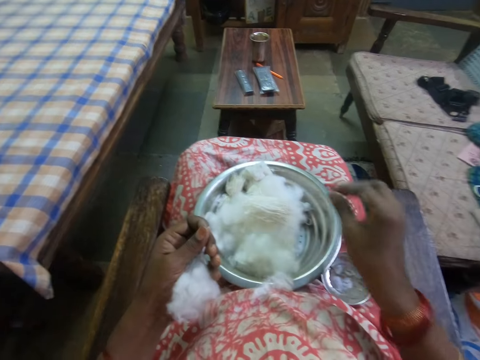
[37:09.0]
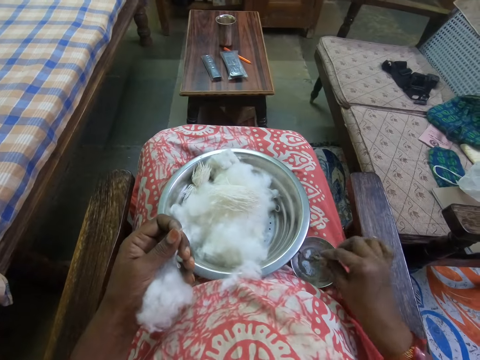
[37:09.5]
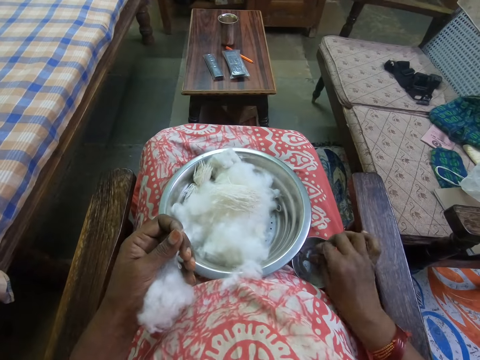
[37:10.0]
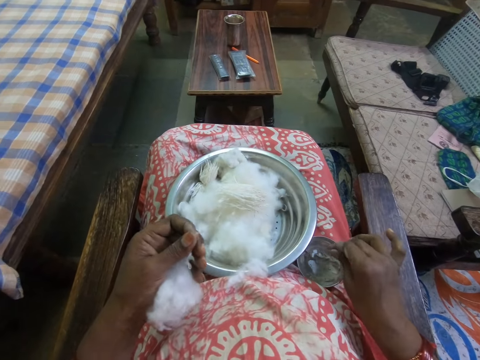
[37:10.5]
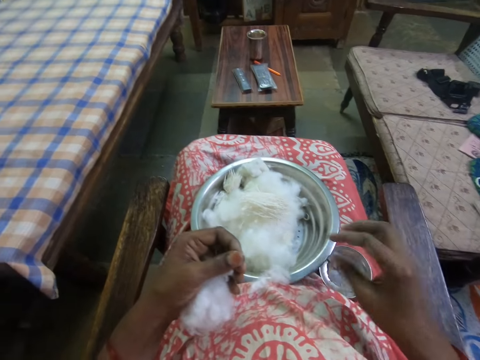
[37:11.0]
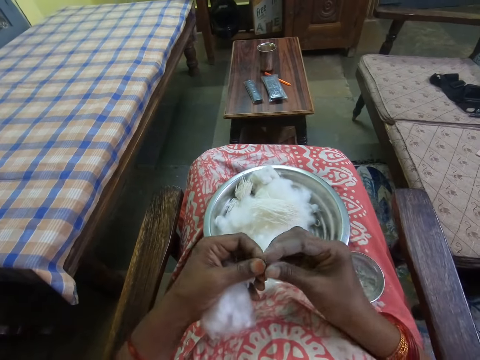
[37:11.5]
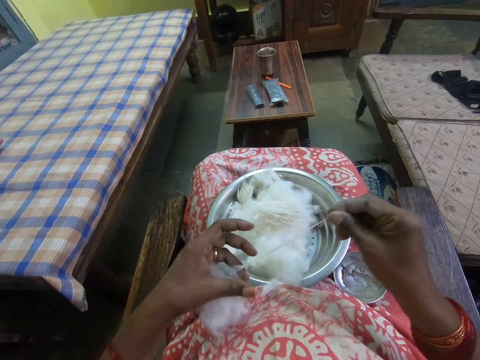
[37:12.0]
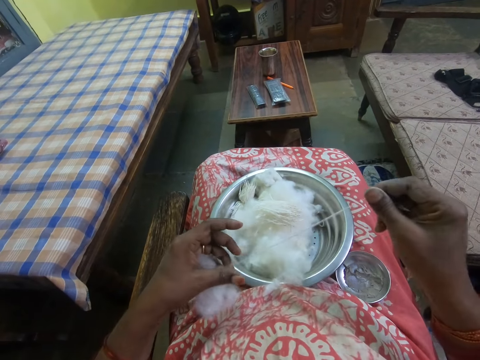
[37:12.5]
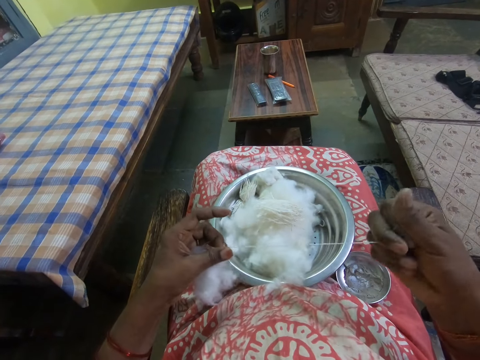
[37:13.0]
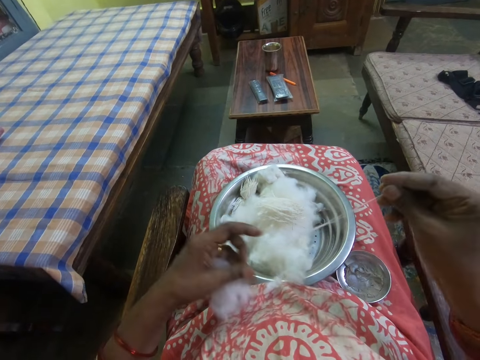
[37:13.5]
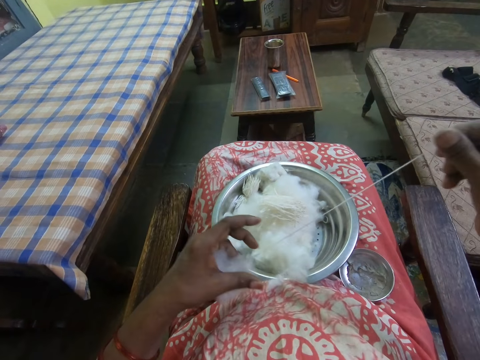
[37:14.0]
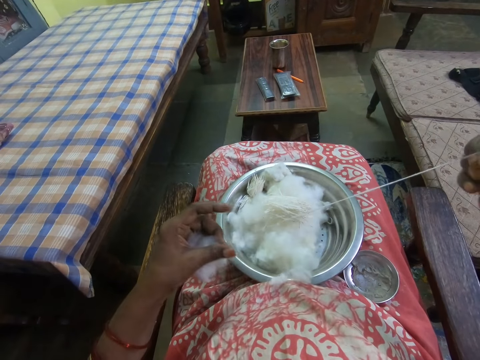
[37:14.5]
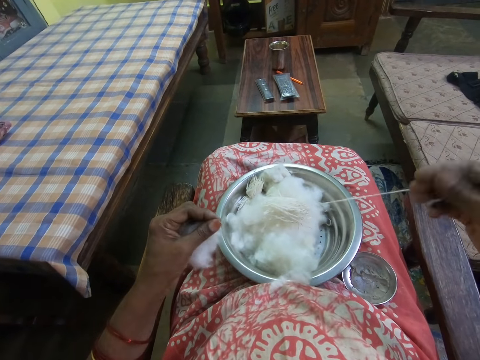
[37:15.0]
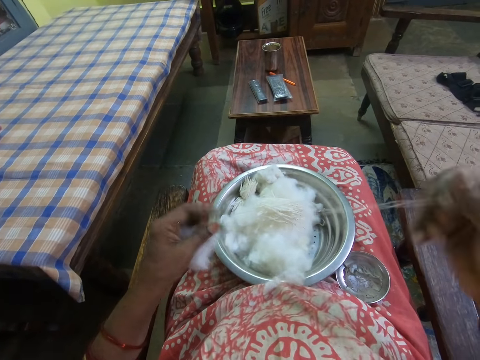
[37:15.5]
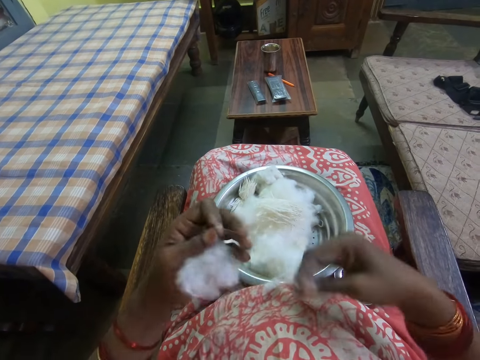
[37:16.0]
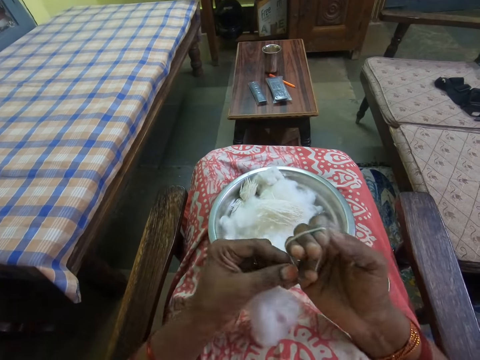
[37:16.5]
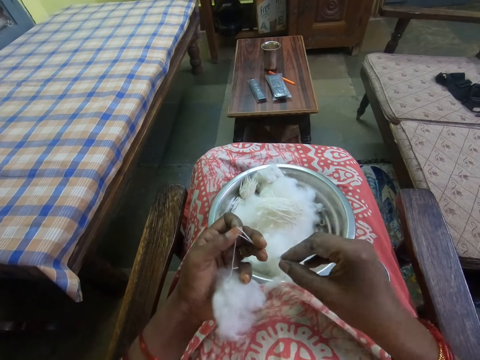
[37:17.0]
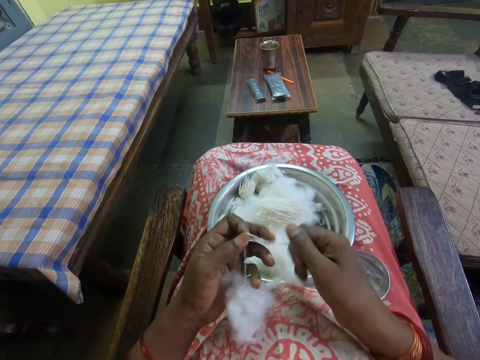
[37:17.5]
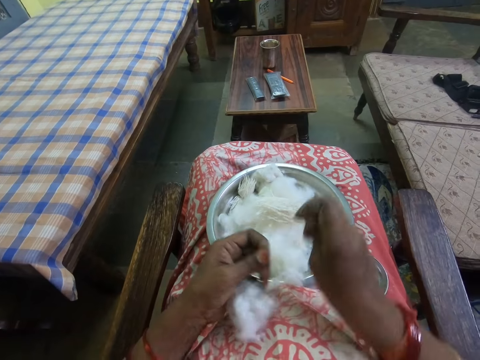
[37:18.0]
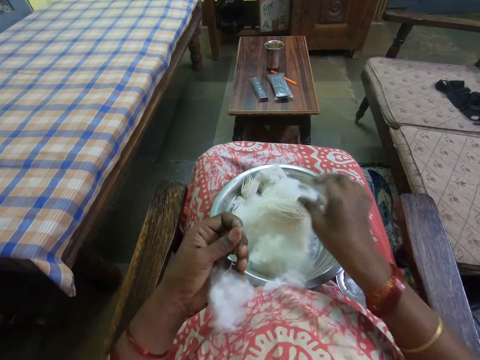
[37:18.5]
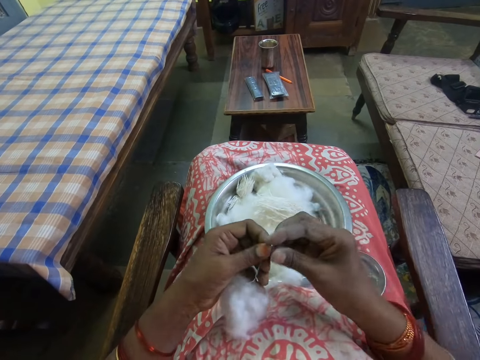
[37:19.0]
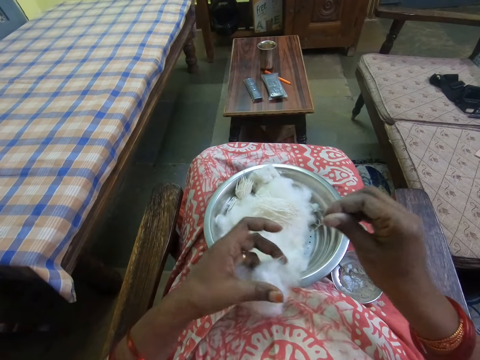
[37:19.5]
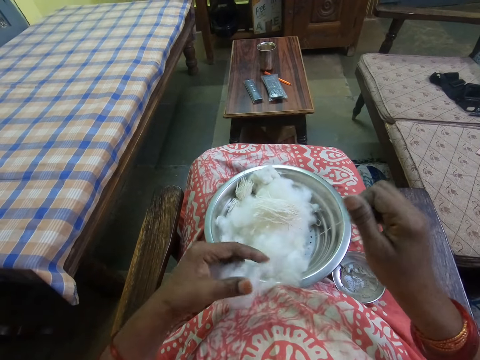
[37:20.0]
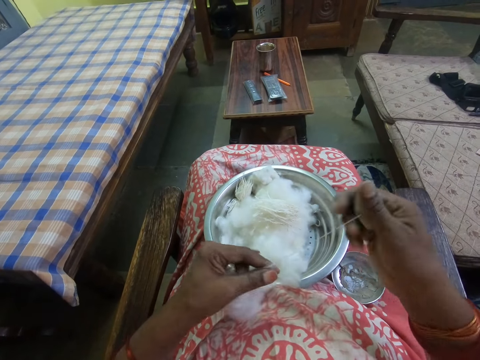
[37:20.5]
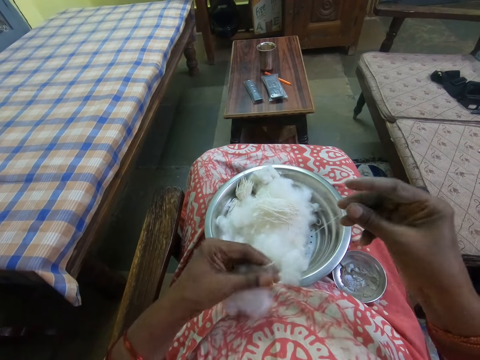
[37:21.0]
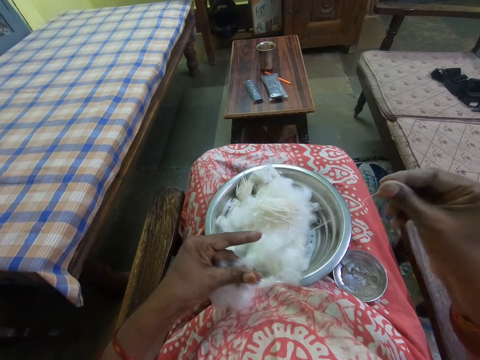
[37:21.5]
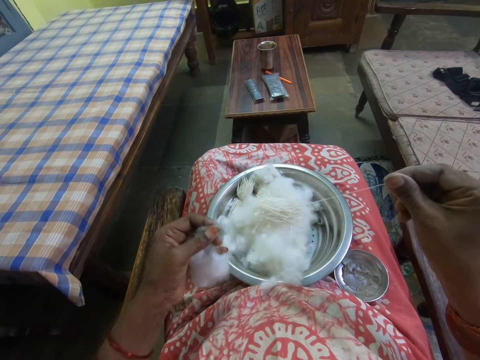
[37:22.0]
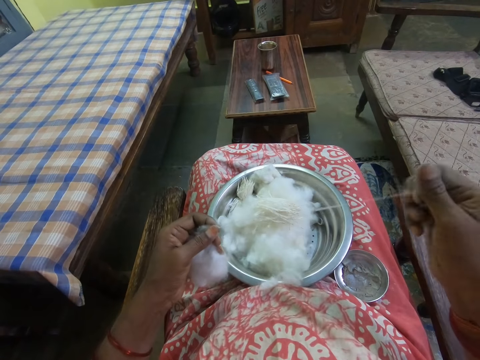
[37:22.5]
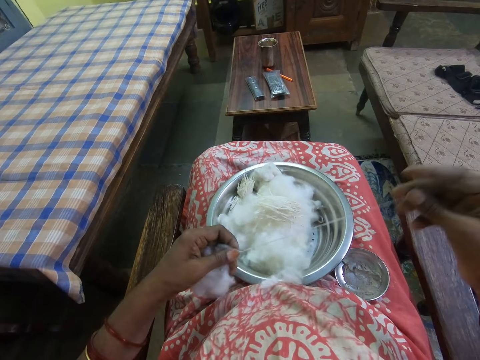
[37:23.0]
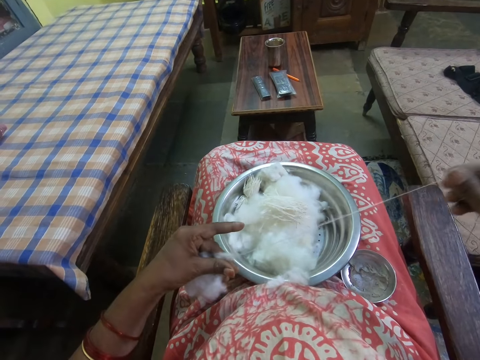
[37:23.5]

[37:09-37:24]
The camera wearer puts a yarn on the cotton wool. They dip the right hand in the ash. They scoop powder on the bowl. They pull a yarn from the cotton wool with the right hand. They roll the yarn from the cotton wool with the right hand. They cut the yarn with the right hand. They put the yarn on the cotton wool. They pull a yarn from the cotton wool with the right hand.

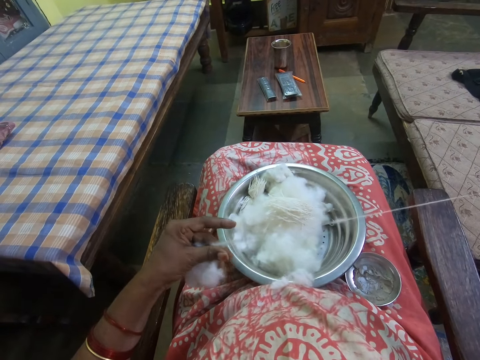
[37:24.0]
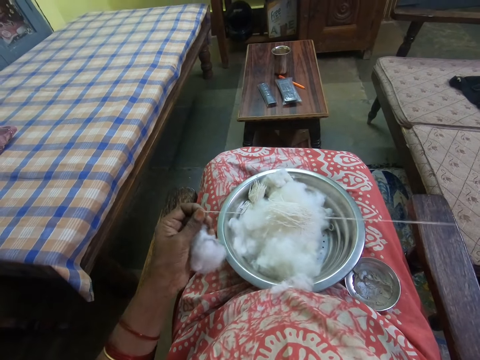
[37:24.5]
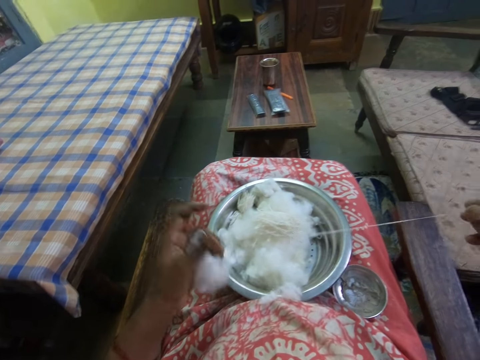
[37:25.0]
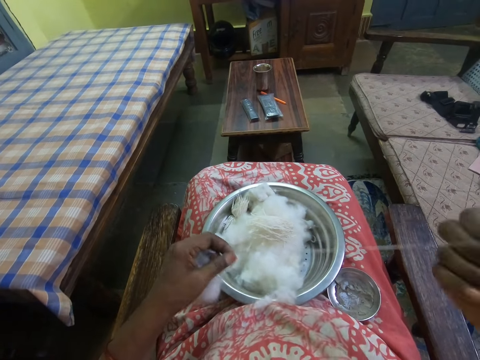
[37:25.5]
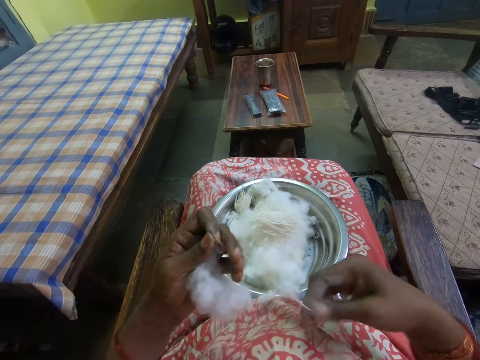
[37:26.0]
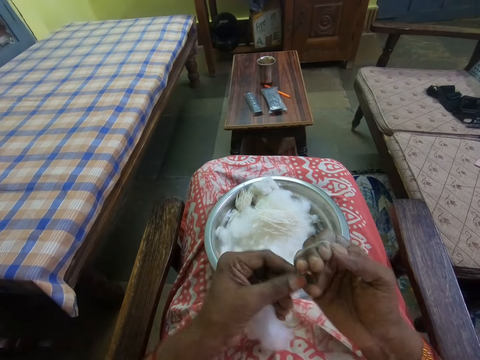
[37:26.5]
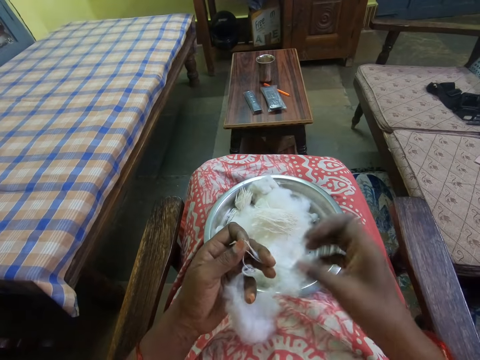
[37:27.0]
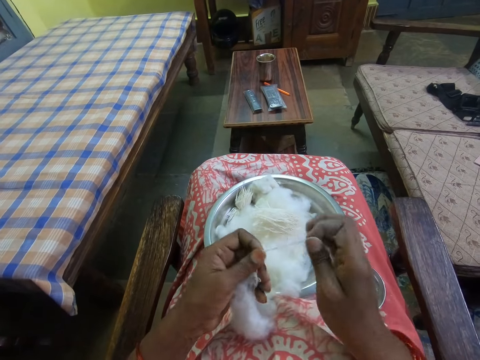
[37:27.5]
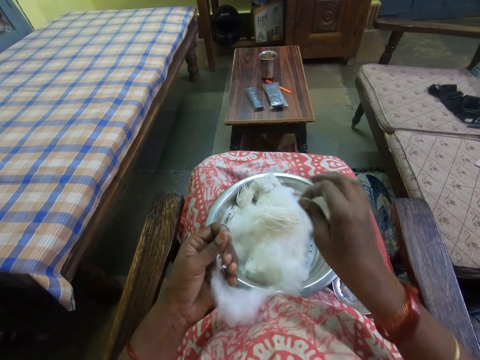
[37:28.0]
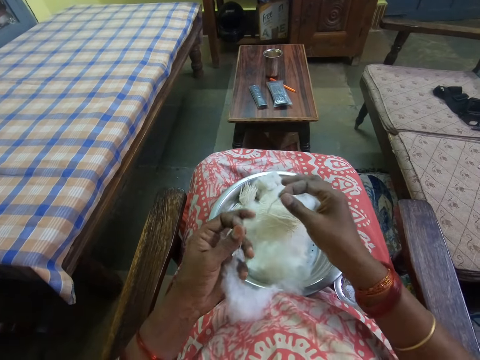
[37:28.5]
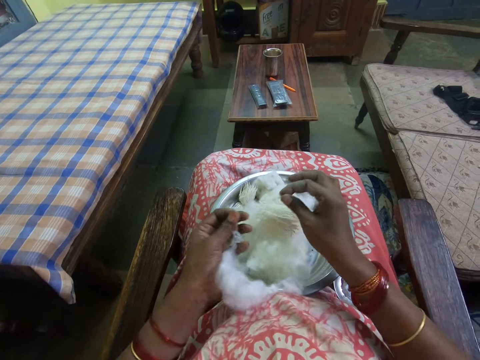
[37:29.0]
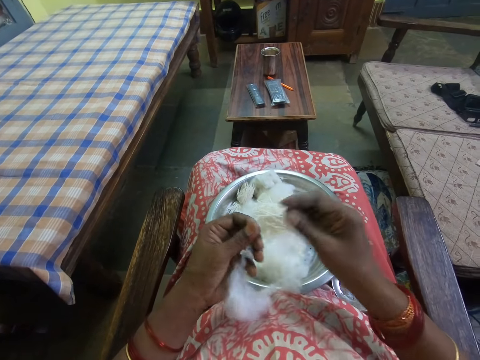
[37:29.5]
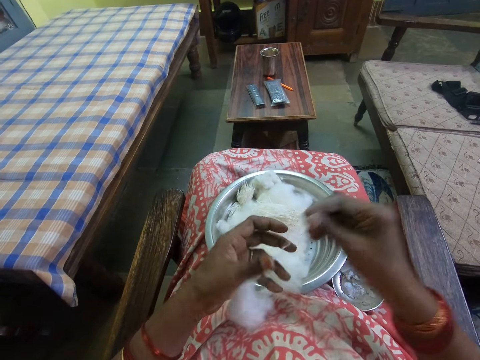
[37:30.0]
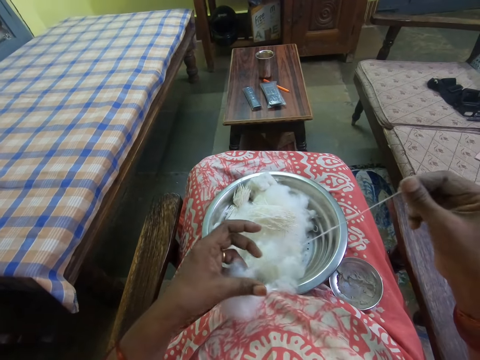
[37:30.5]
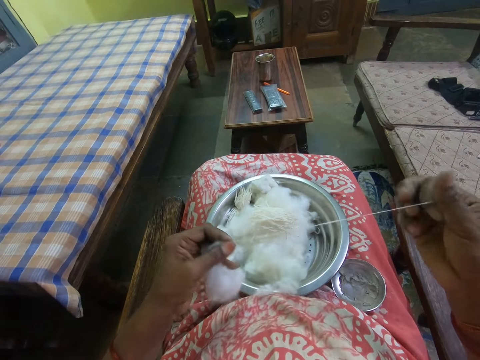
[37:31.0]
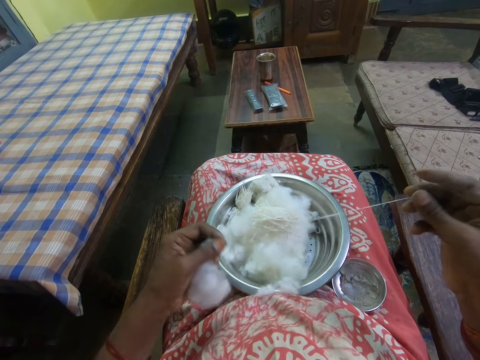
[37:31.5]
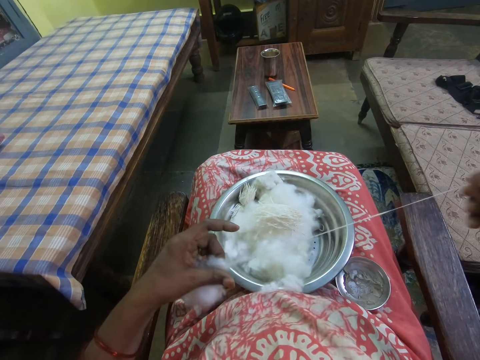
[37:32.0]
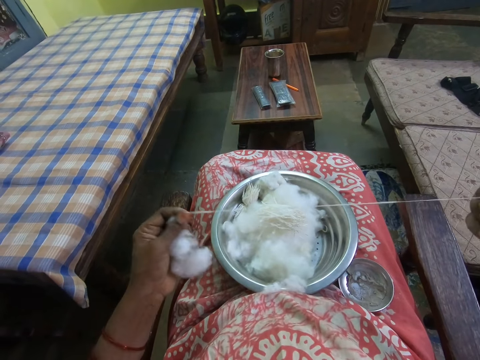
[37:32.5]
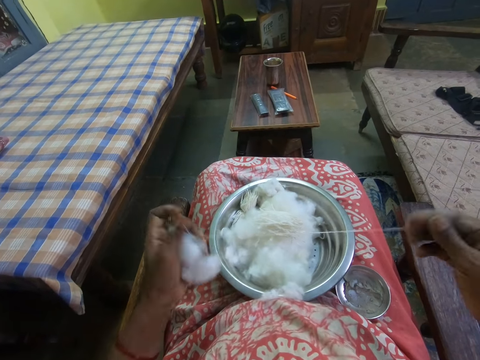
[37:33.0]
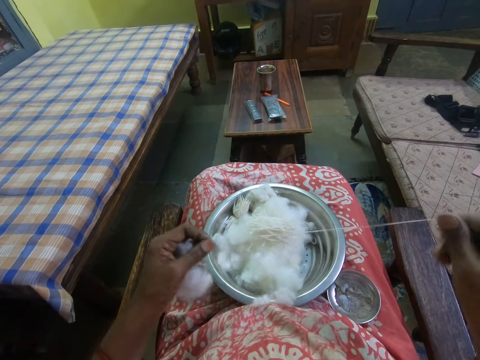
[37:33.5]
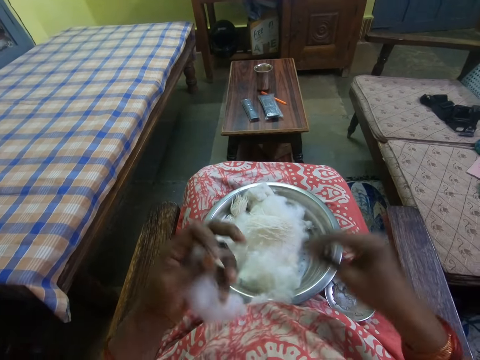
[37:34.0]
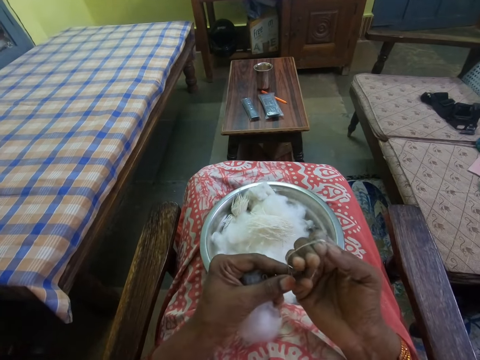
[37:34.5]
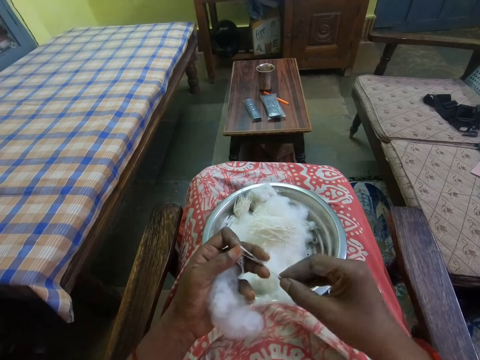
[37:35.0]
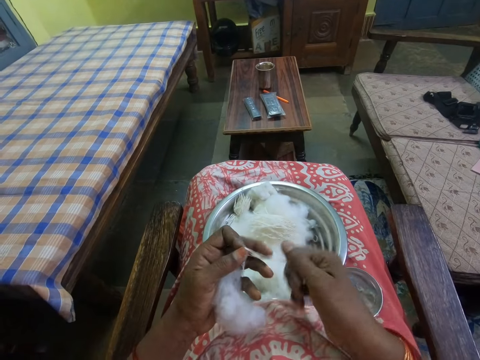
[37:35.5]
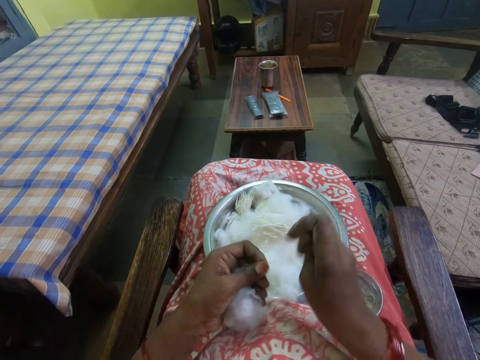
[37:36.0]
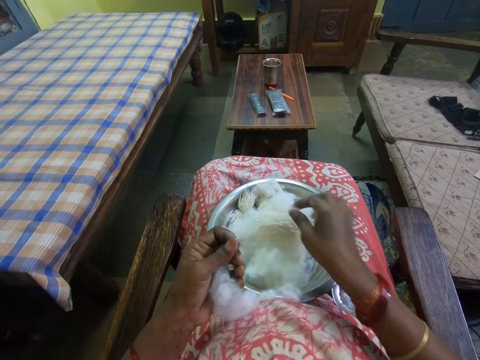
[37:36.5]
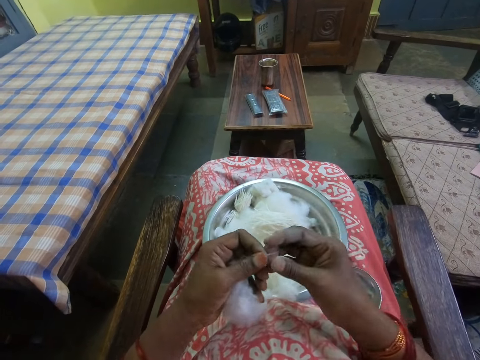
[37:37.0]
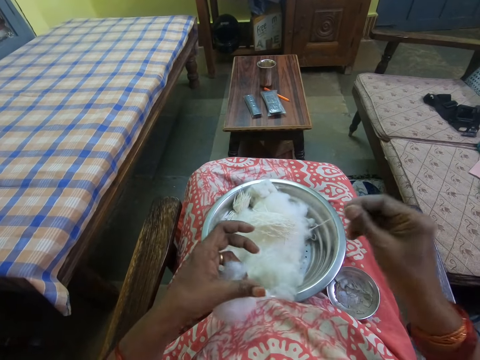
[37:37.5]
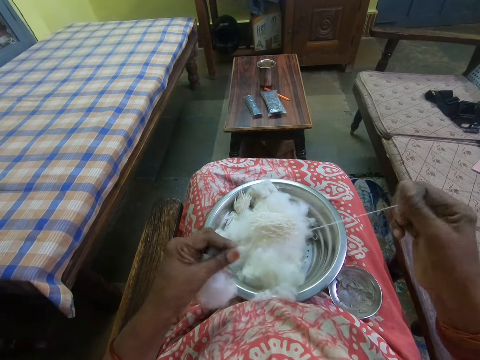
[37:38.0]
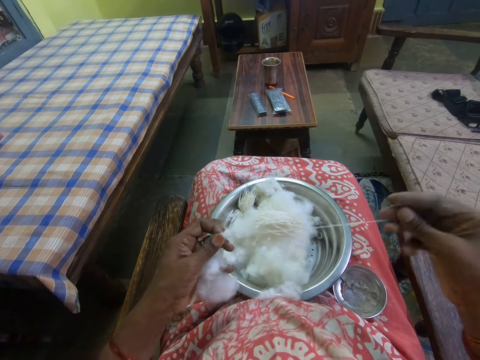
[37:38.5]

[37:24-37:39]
The camera wearer rolls a yarn from the cotton wool with the right hand. They cut the yarn with the right hand and put the yarn on the cotton wool. They pull the yarn from the cotton wool with the right hand. They roll the yarn from the cotton wool with the right hand. They cut the yarn with the right hand and put the yarn on the cotton wool. They pull the yarn from the cotton wool with the right hand.
